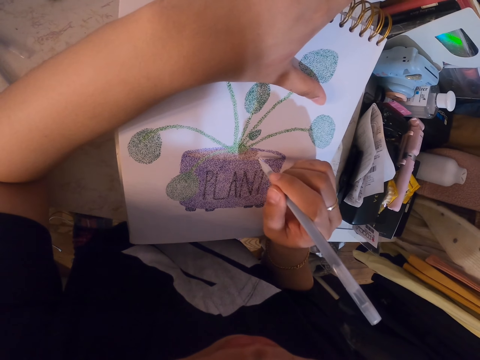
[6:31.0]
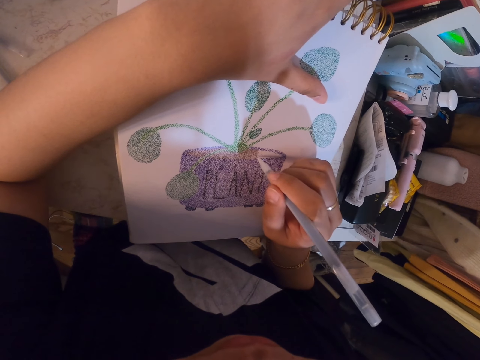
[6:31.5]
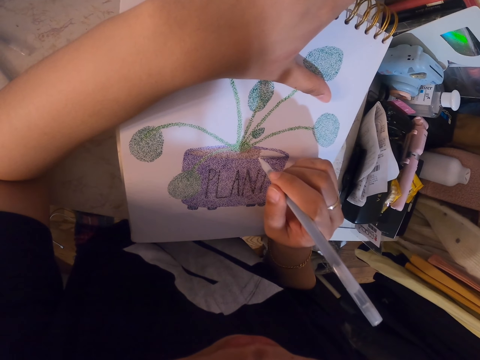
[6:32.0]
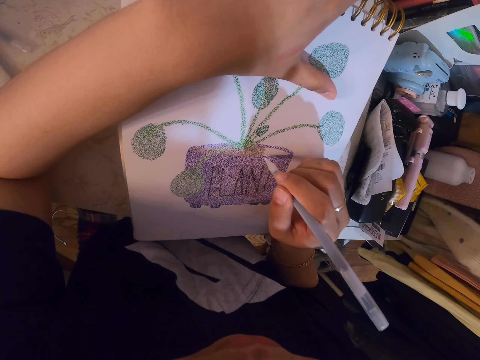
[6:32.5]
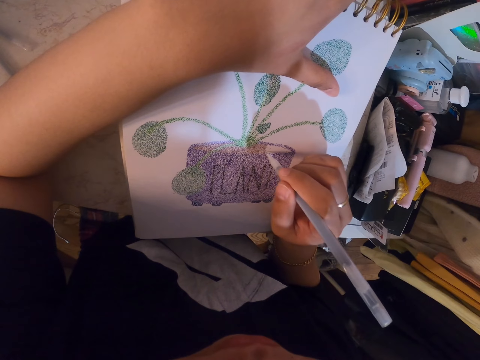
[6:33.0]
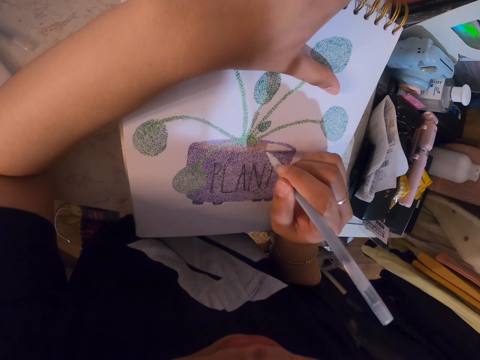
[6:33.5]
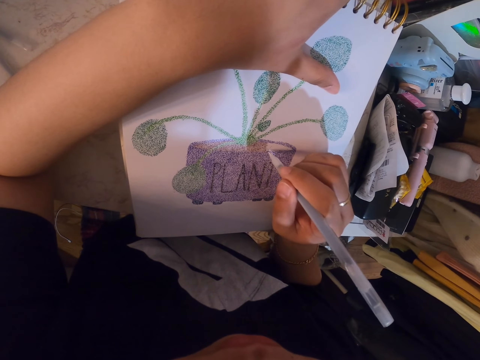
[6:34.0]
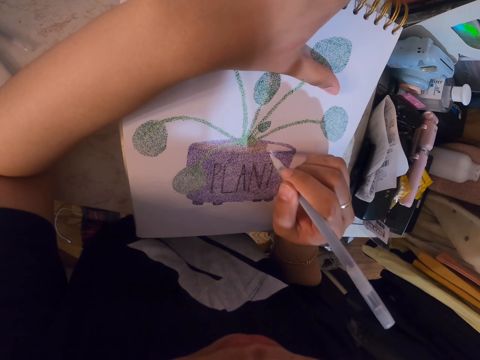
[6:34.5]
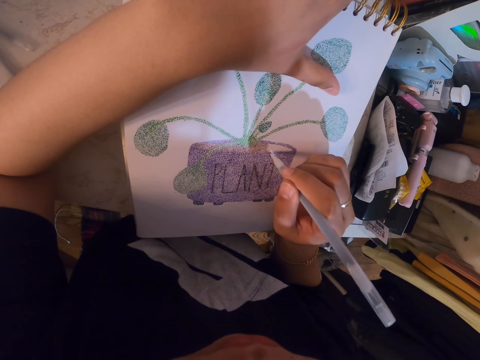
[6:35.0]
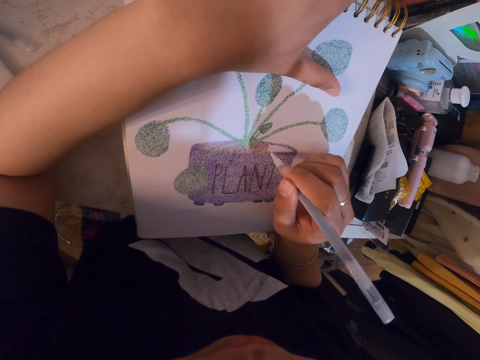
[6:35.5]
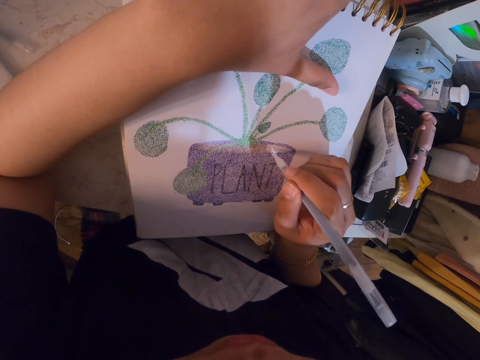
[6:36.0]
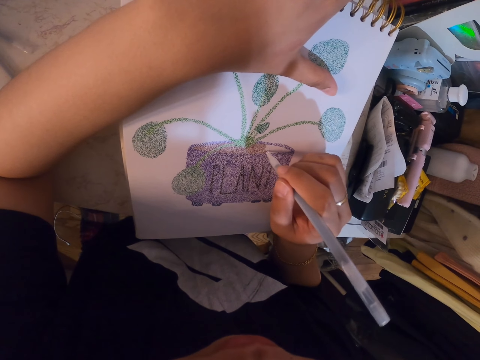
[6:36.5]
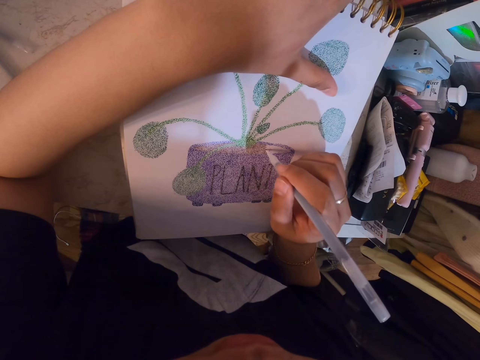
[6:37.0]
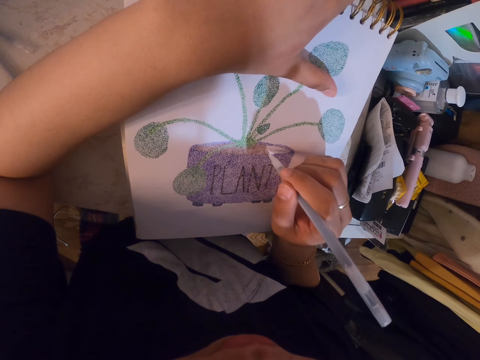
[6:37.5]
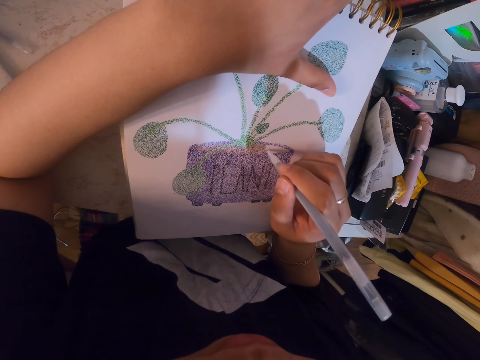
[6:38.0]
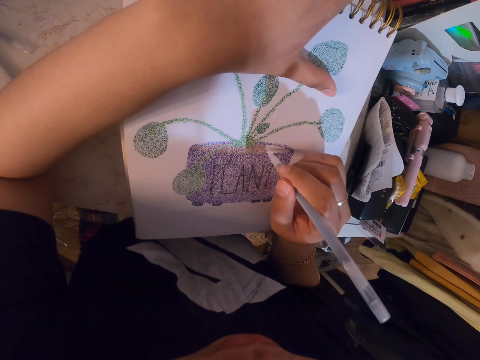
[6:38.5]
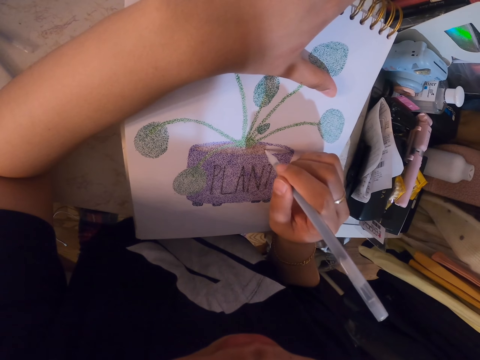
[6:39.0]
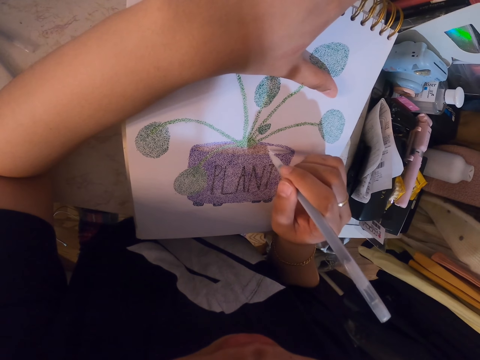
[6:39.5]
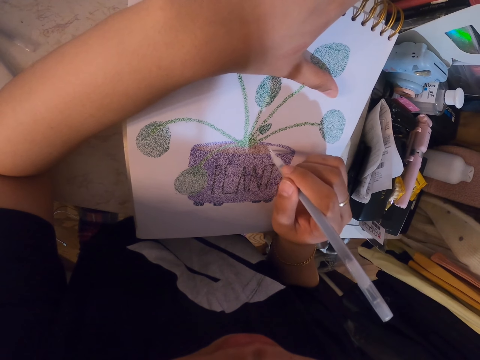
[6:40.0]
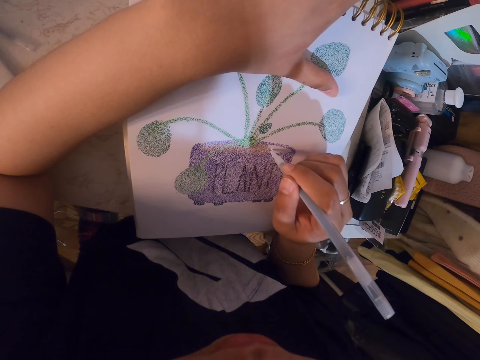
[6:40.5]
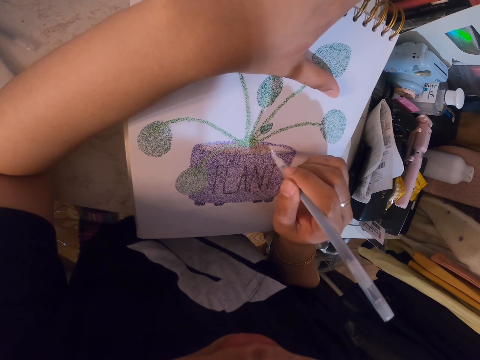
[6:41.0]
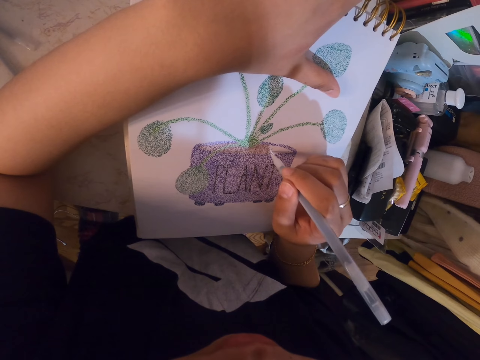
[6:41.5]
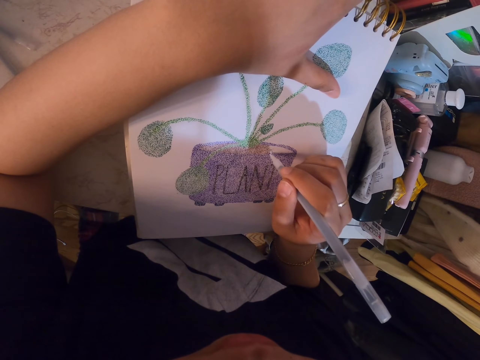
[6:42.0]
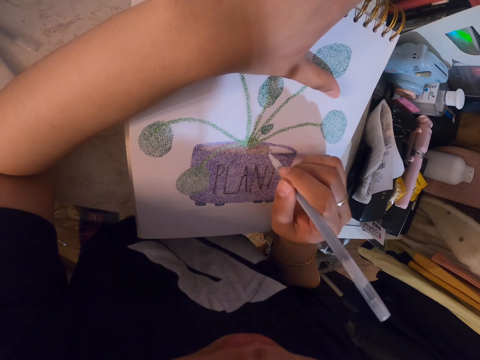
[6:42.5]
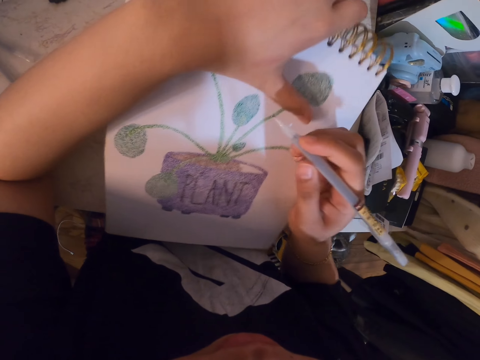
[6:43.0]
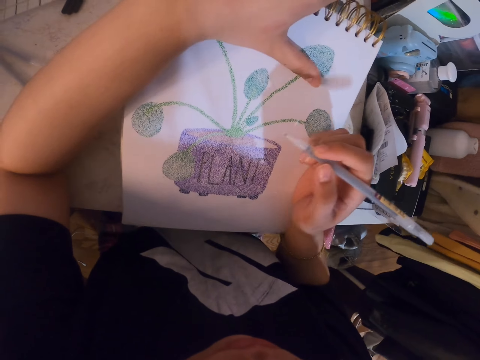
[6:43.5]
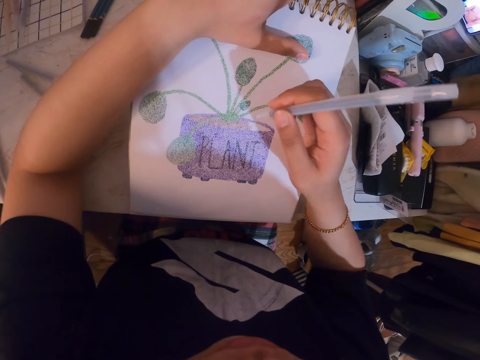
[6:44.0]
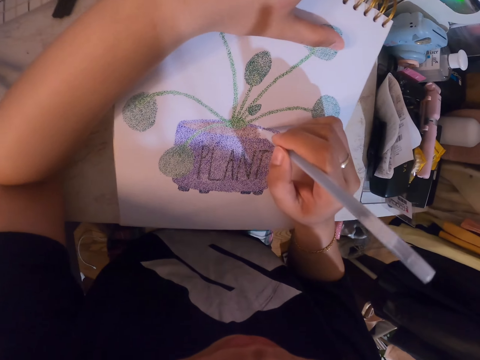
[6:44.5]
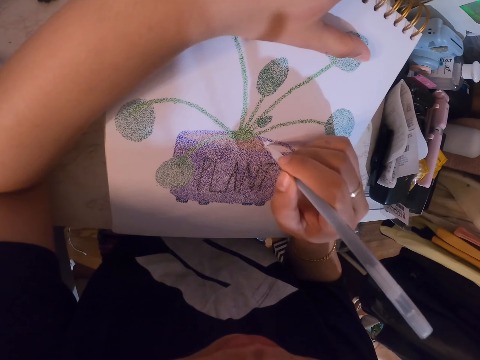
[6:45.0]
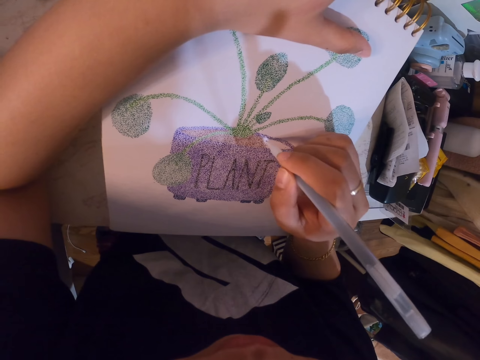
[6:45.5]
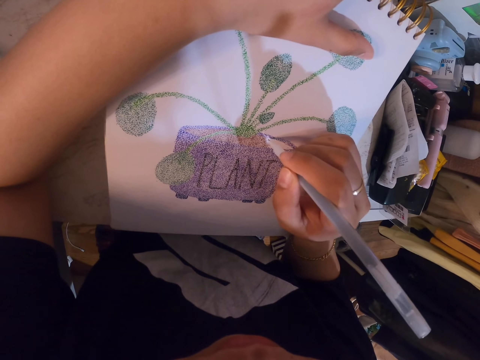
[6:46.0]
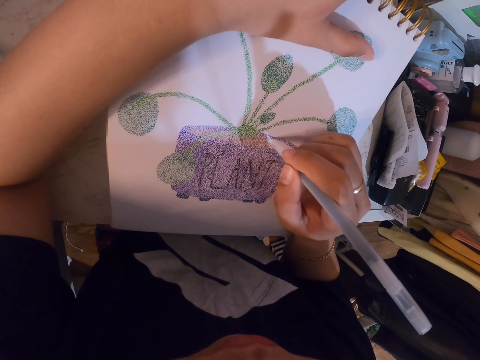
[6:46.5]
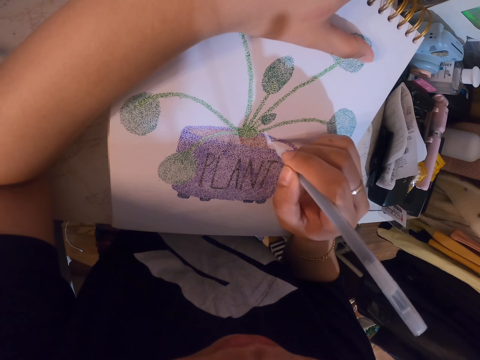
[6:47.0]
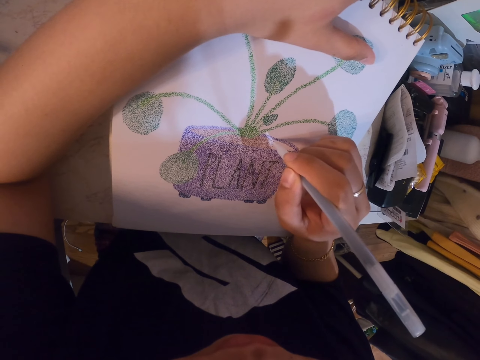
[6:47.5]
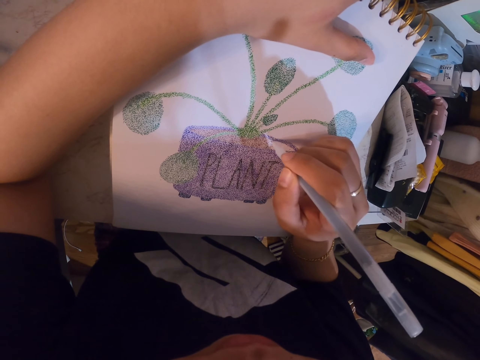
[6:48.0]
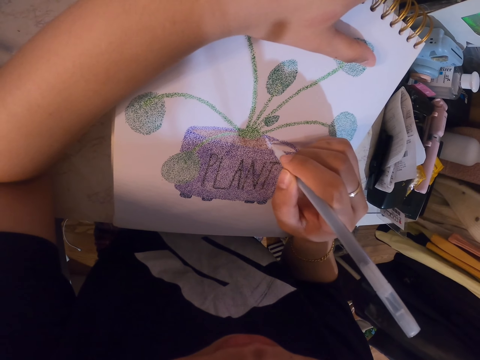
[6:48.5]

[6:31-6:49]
The camera wearer adjusts the book. They move the drawing. They adjust the pen in the hand. They add dots on the drawing with the drawing pen.

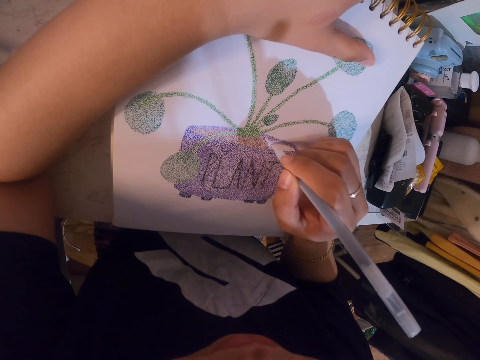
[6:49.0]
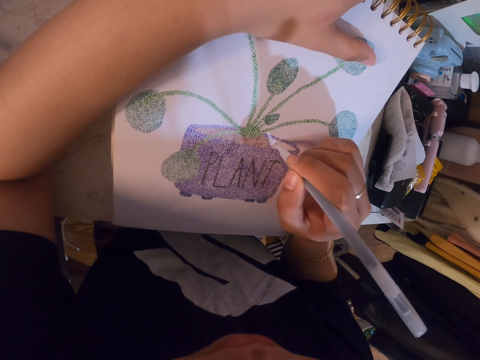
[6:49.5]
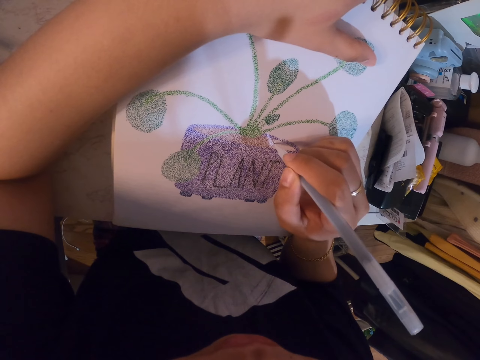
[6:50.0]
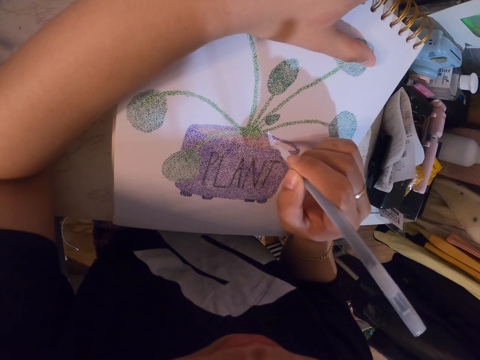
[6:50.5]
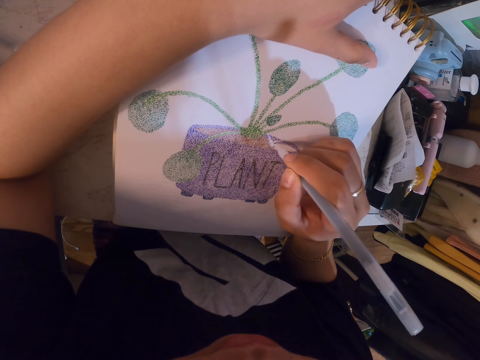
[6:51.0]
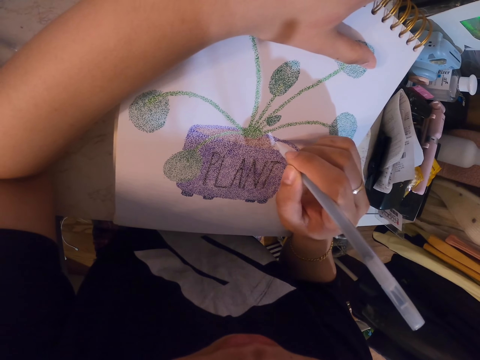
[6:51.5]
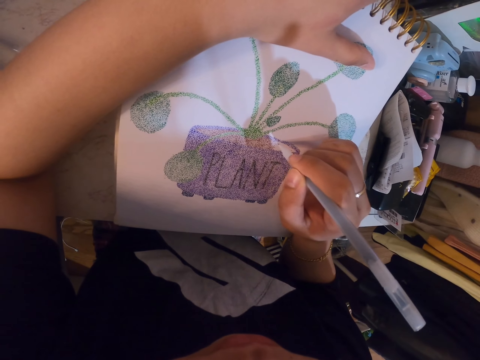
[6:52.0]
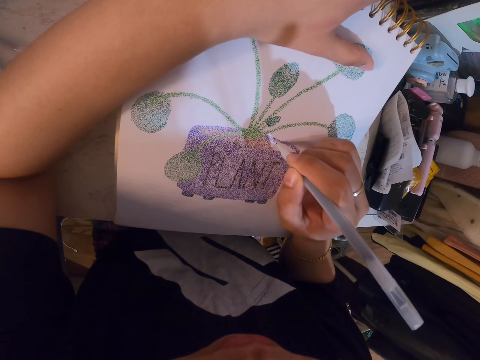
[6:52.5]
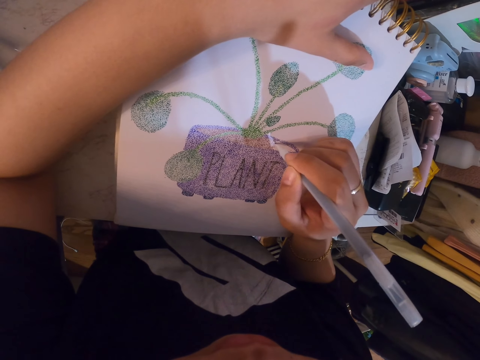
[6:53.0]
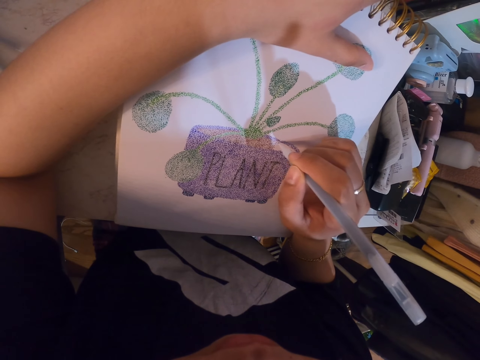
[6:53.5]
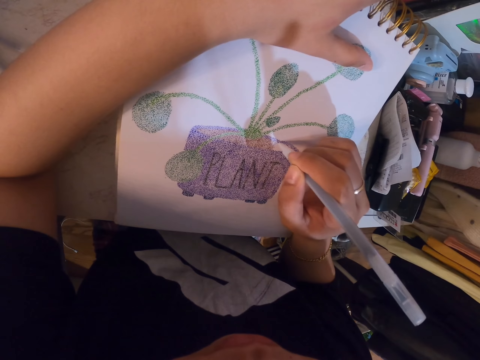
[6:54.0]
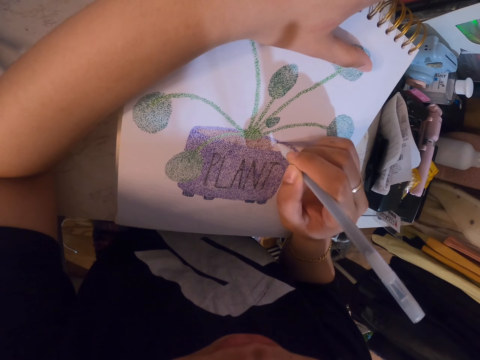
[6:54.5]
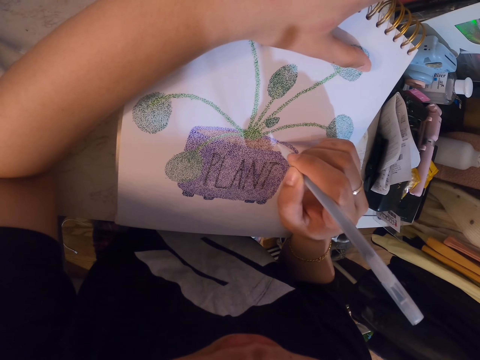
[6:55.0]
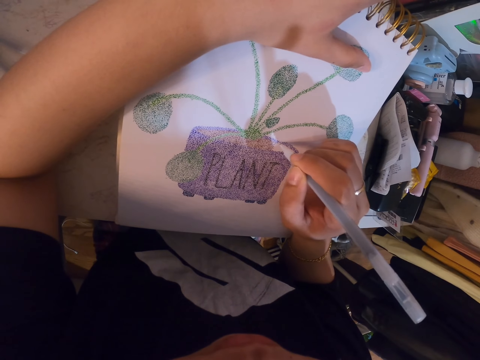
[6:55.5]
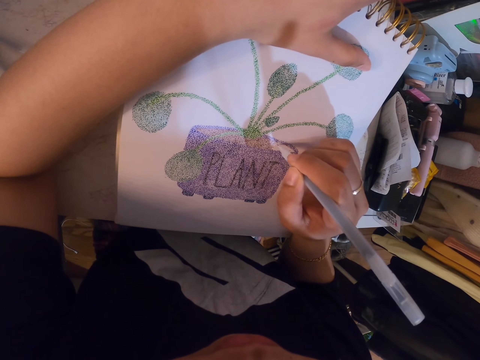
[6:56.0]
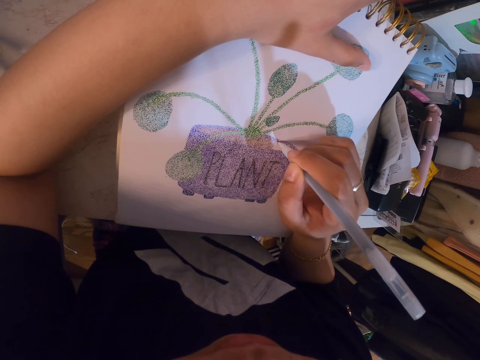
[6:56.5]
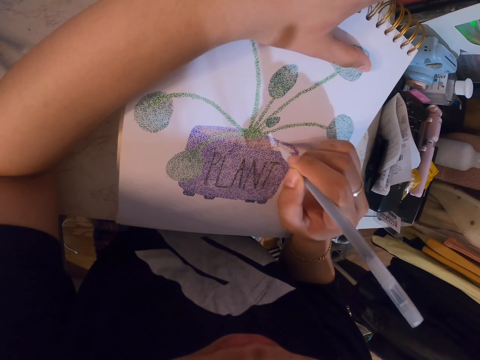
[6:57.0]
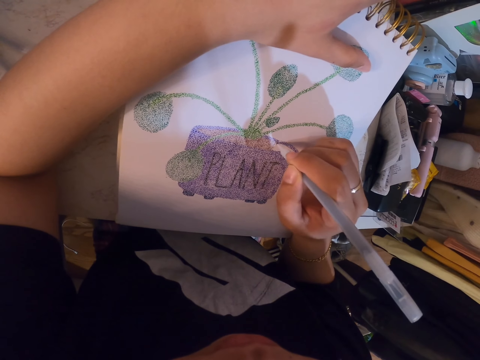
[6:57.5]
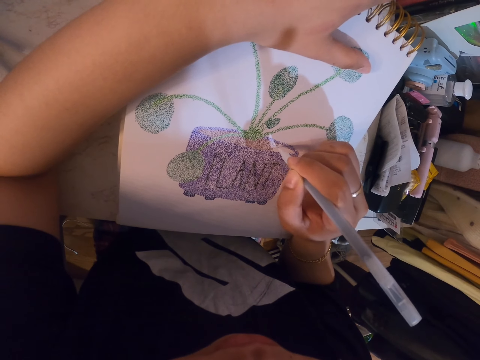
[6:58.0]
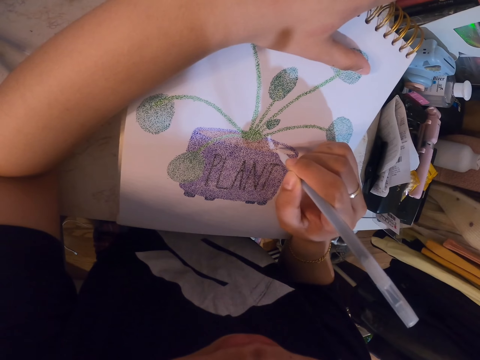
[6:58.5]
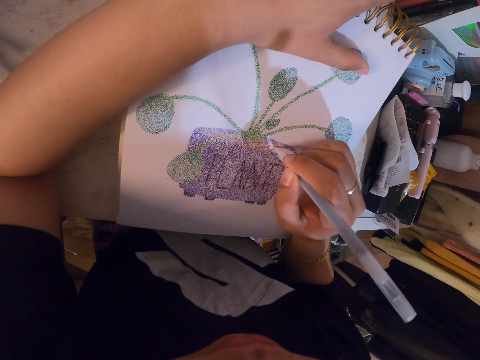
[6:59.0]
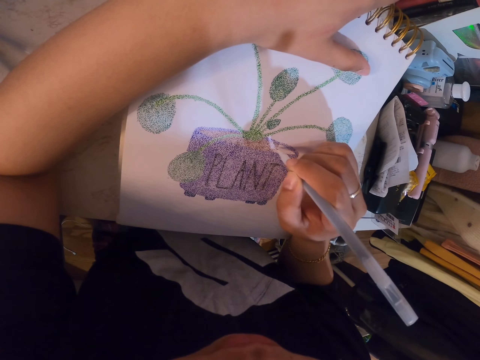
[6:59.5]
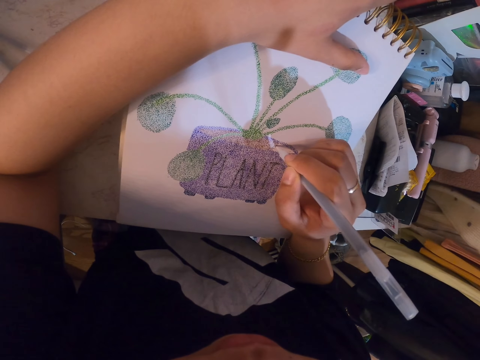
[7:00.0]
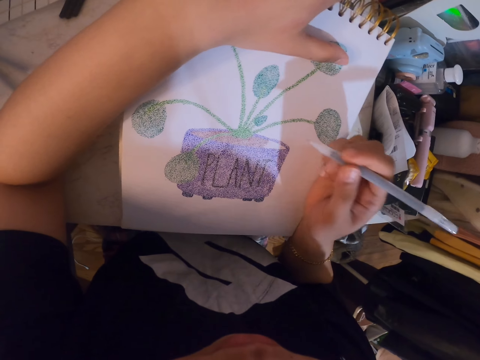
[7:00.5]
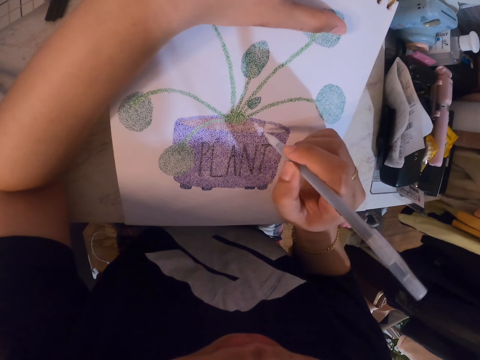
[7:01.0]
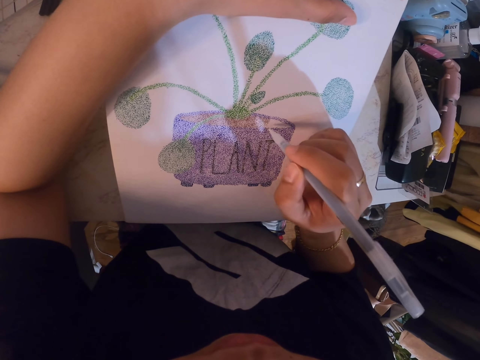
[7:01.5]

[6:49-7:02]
The camera wearer adjusts the drawing pen in her hand. She paints the sketch.
